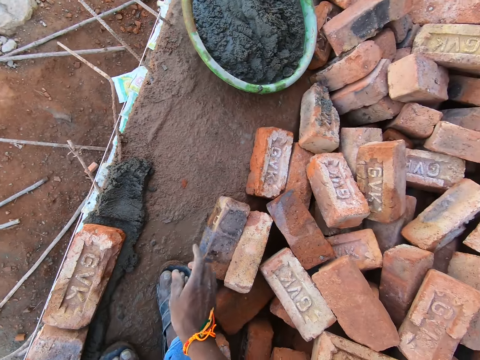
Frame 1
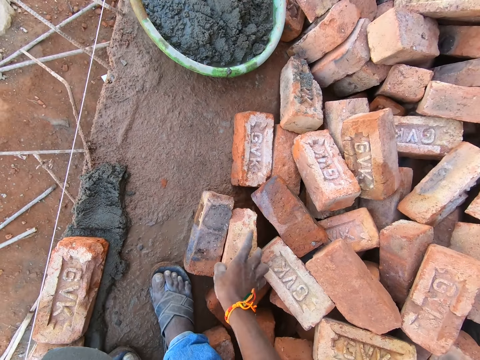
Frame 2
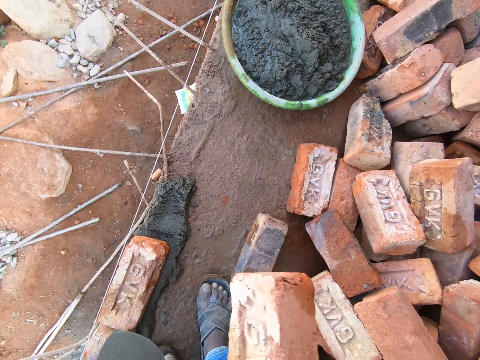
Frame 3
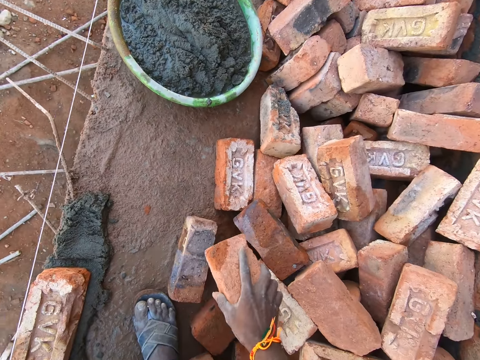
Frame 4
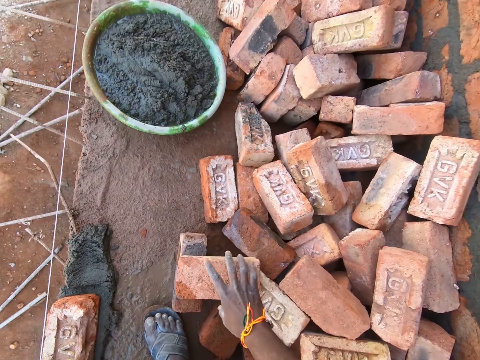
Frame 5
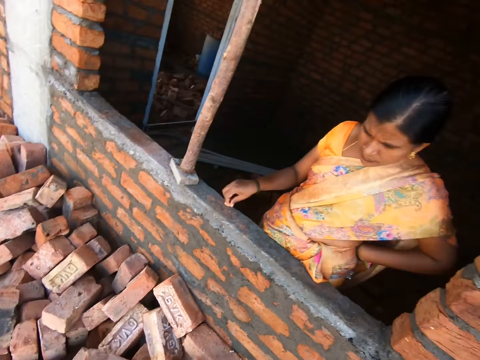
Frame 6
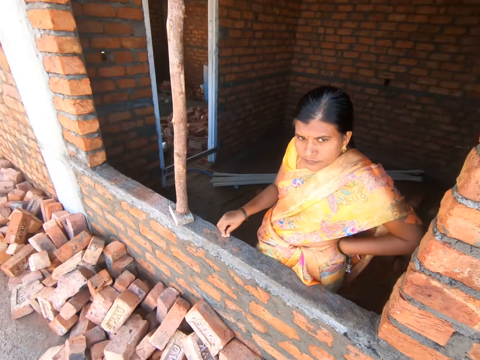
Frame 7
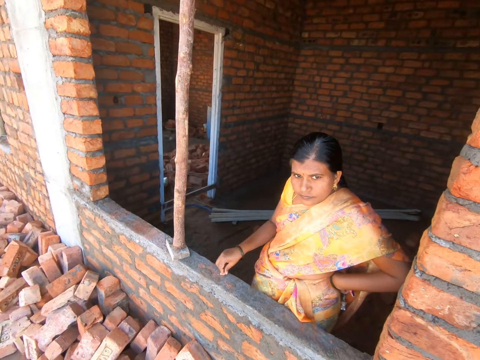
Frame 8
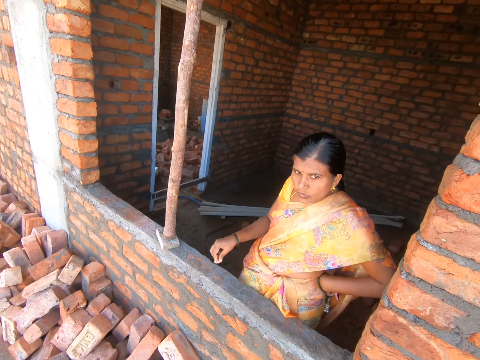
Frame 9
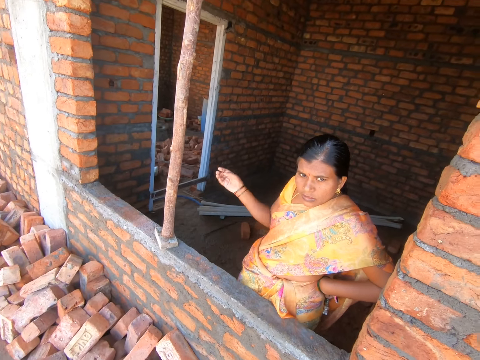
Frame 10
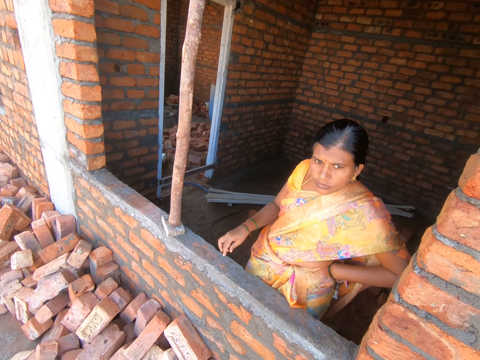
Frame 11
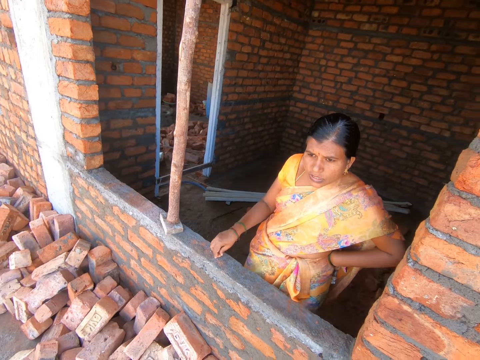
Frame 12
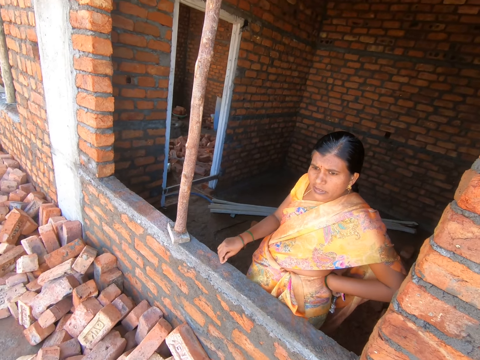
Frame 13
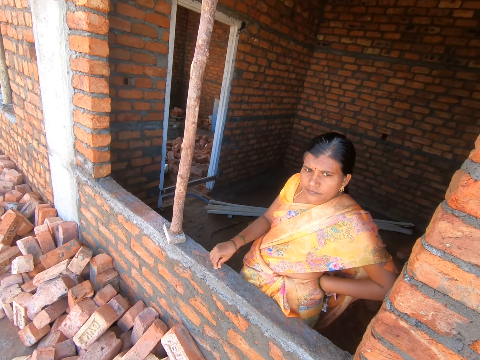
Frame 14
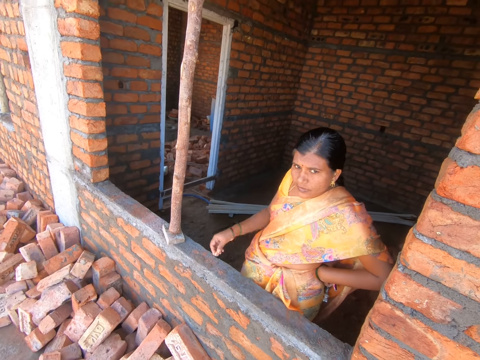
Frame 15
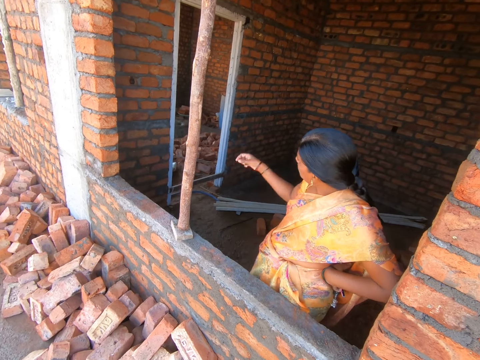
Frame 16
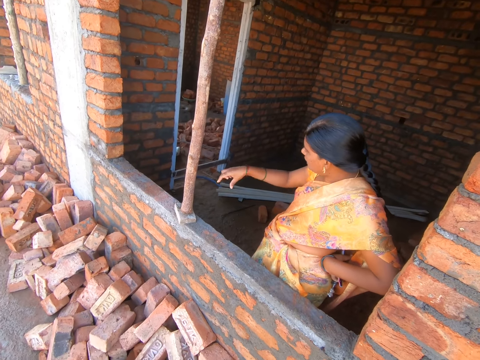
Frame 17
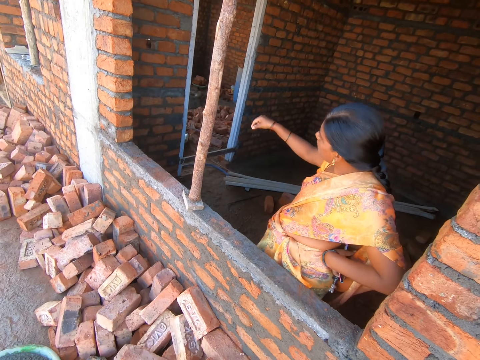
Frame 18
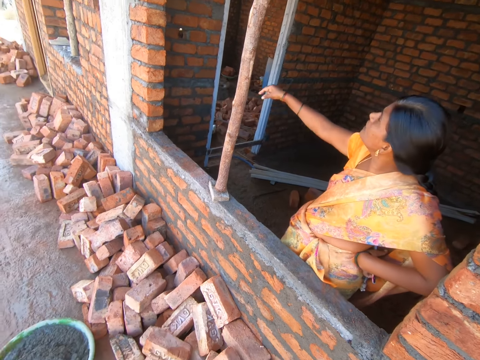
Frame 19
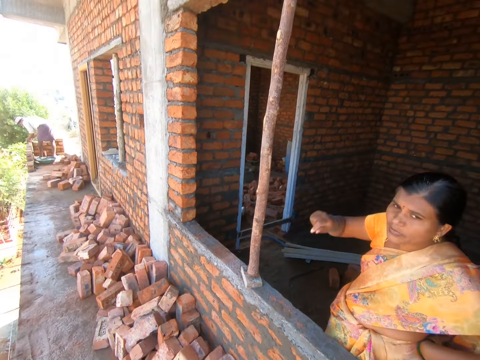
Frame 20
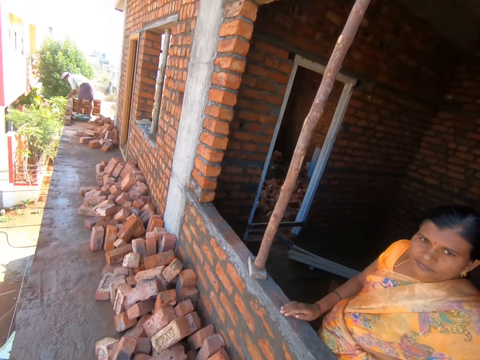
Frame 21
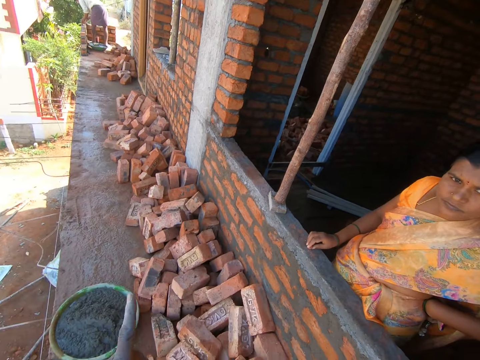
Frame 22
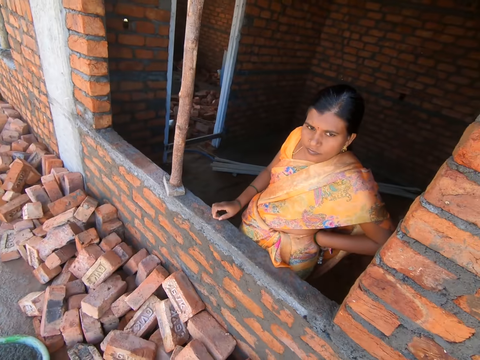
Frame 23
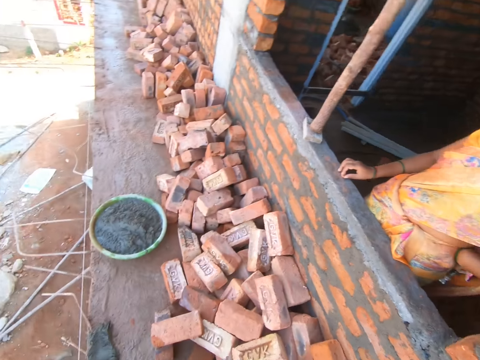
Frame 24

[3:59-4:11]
The camera wearer picks up a brick on the site floor. They put the brick on the site floor. They turn around. A woman converses with the camera wearer in the site building.

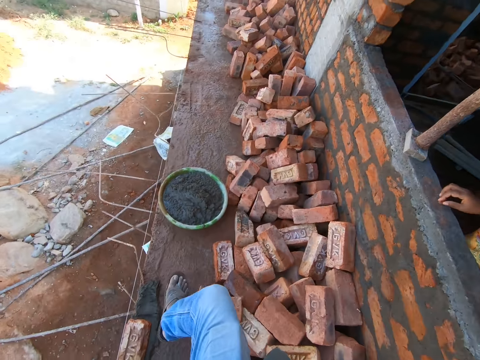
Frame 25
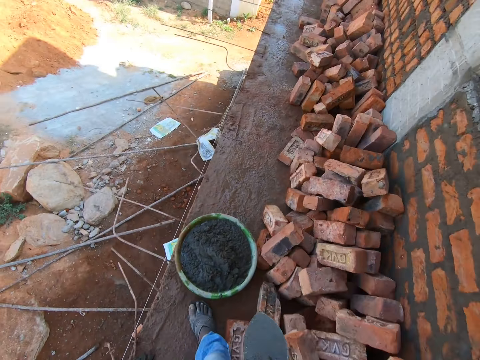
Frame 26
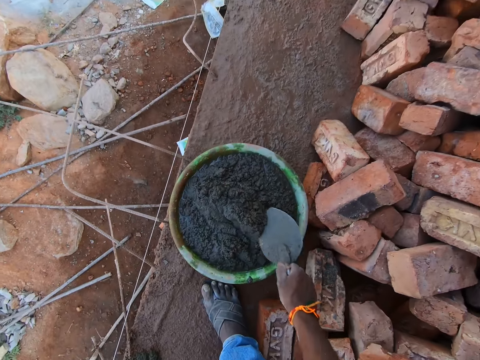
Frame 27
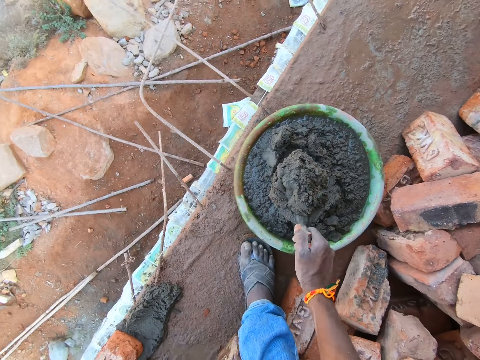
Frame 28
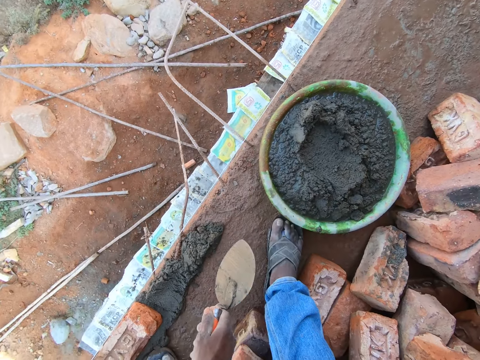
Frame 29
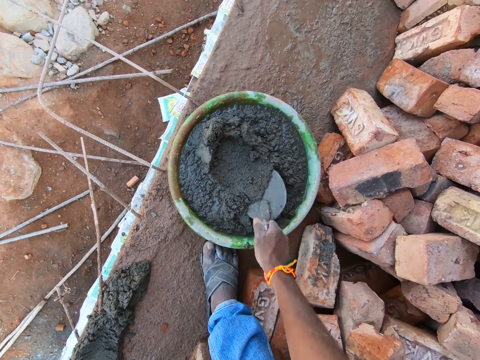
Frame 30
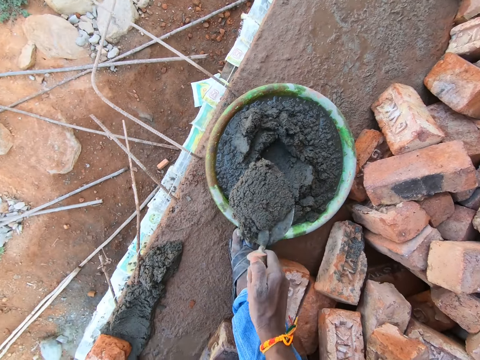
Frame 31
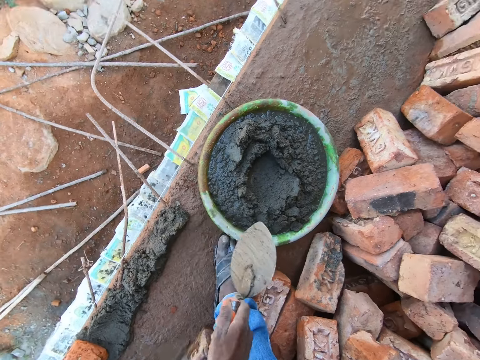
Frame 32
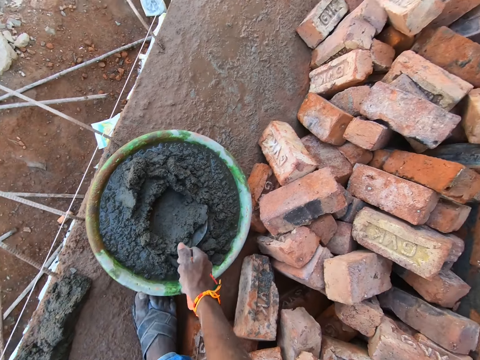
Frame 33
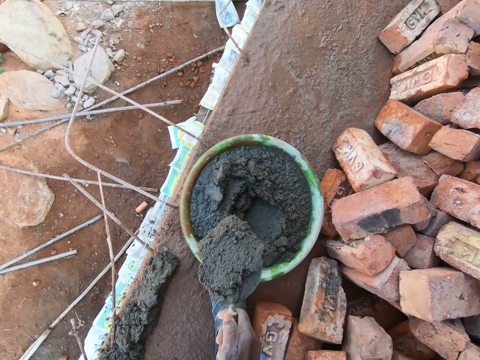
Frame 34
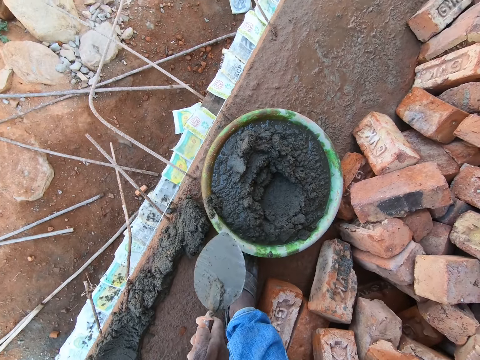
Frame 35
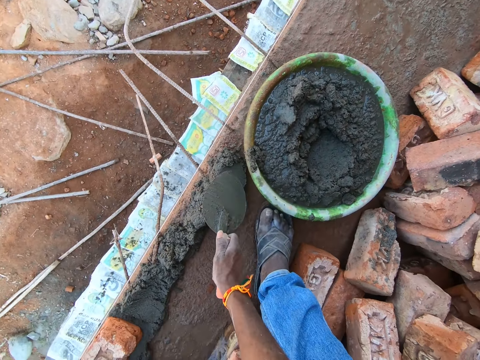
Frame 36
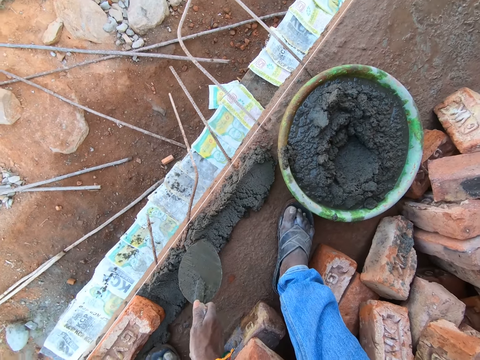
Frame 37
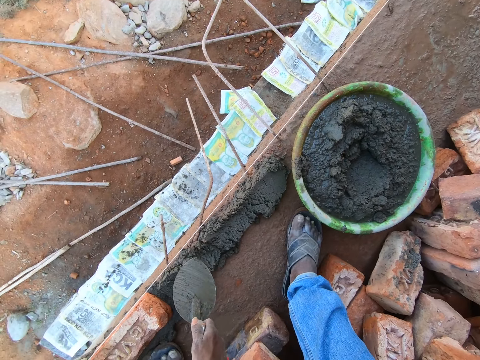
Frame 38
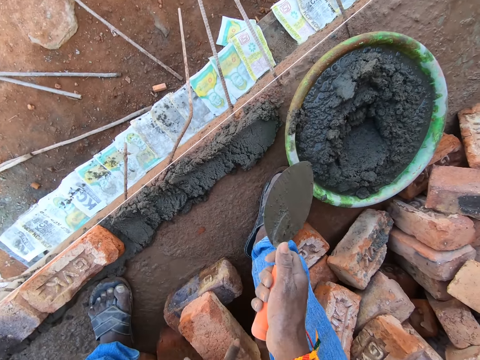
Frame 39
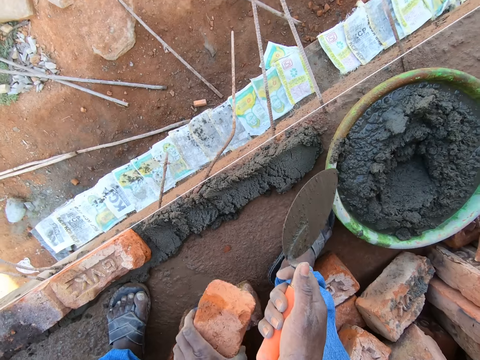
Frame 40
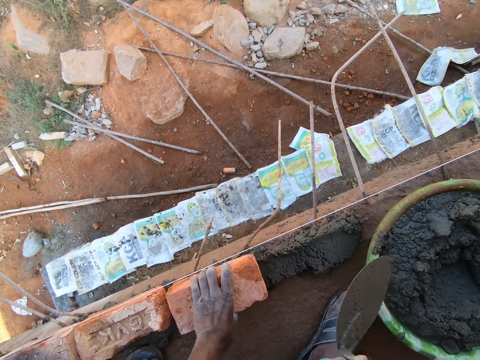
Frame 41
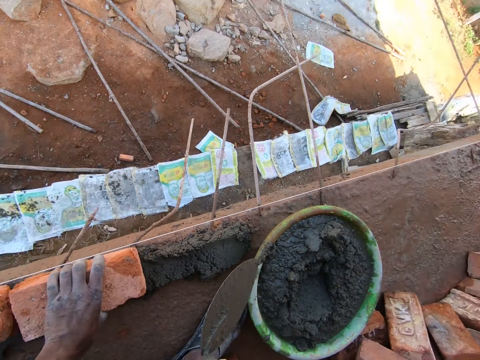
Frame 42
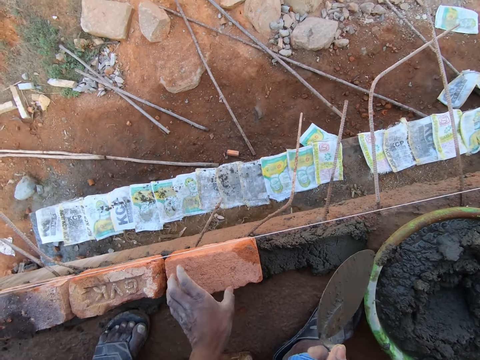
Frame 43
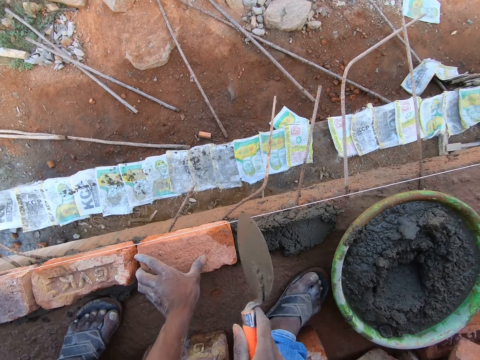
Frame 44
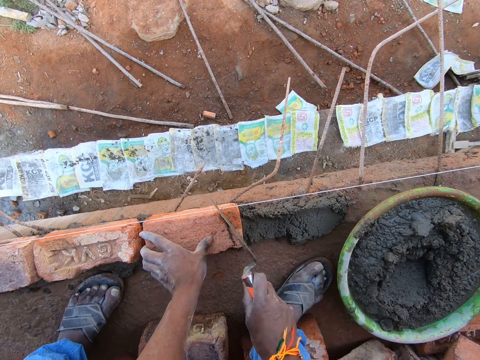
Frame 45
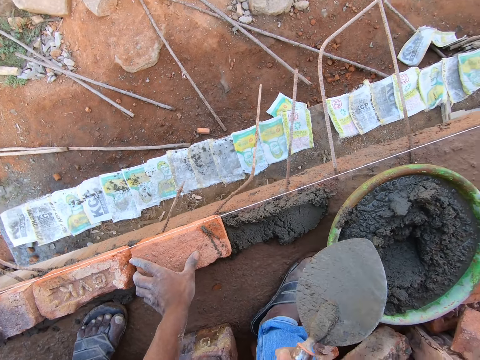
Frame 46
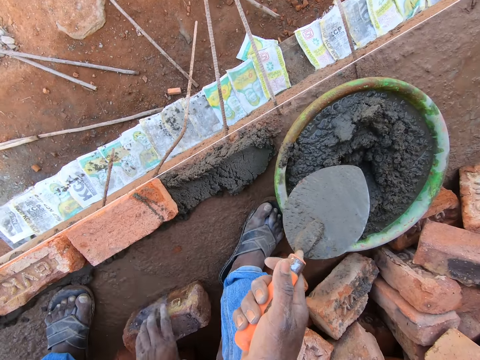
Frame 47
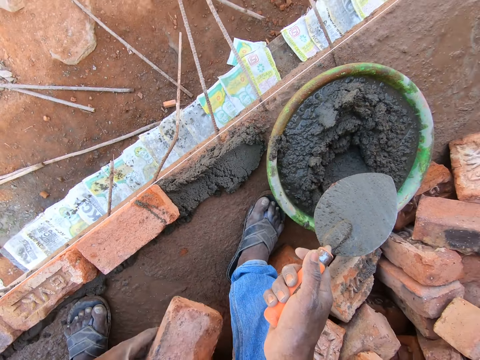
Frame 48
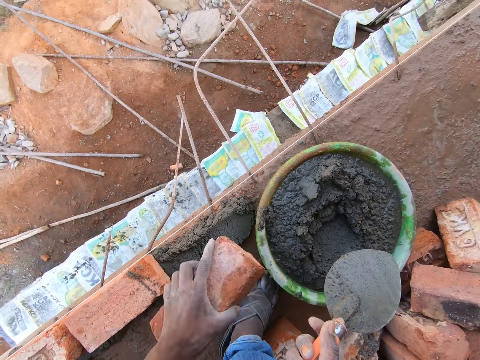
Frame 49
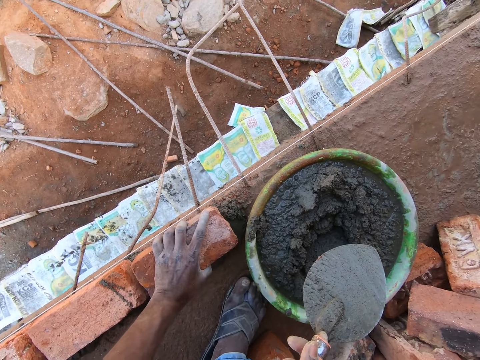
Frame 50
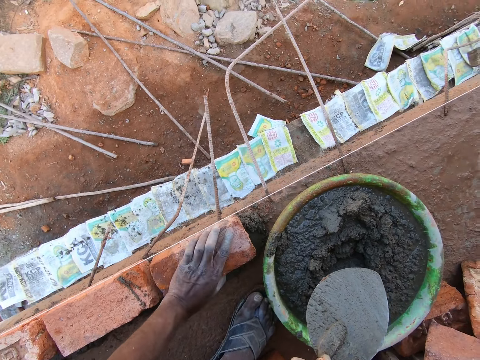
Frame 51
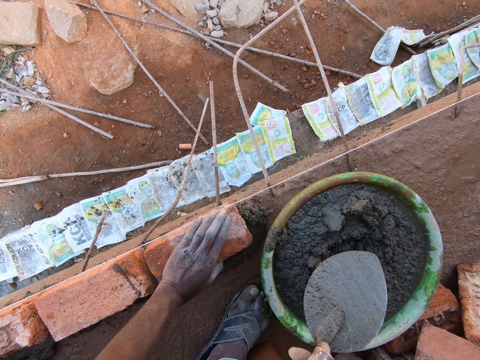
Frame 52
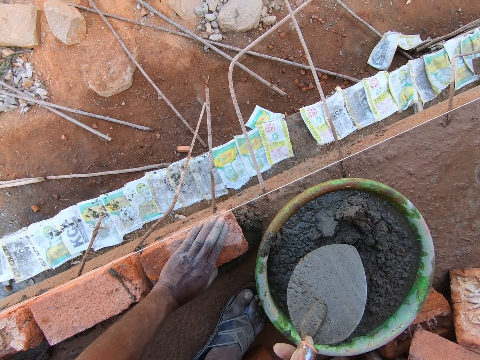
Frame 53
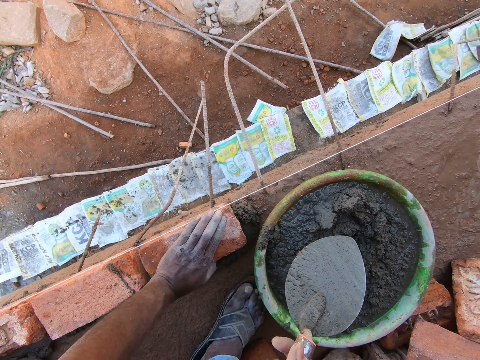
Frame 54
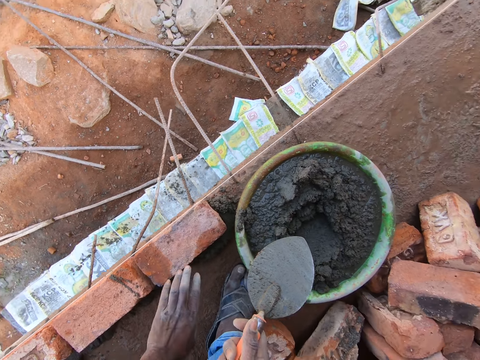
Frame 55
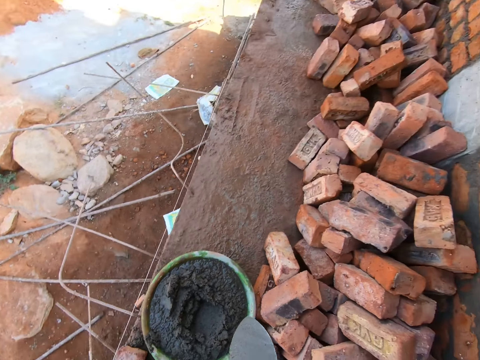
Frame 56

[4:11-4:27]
The camera wearer walks towards a head pan in the site building. They pick up sand concrete or mortar in the head pan with a brick trowel. They add the sand concrete on the site floor with the brick trowel. They pick up sand concrete in the head pan with the brick trowel. They add the sand concrete on the site floor with the brick trowel. They pick up sand concrete in the head pan with the brick trowel. They add the sand concrete on the site floor with the brick trowel. They flatten the sand concrete on the site floor with the brick trowel. They pick up a brick on the site floor. They put the brick onto the sand concrete on the site floor and align the brick on the mortar. They hit the brick with the brick trowel. They pick up a brick on the site floor. They put the brick onto the sand concrete on the site floor and align the brick on the mortar.
